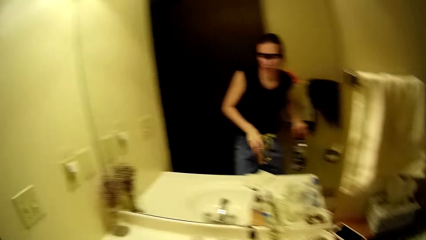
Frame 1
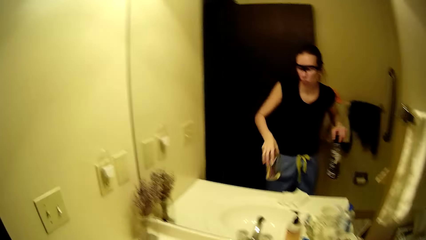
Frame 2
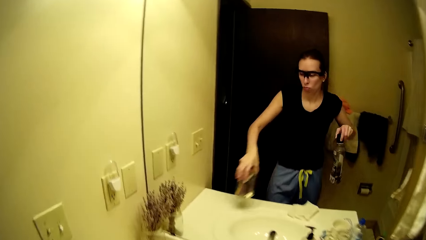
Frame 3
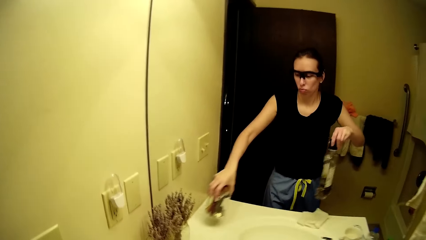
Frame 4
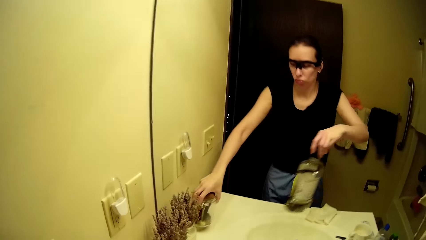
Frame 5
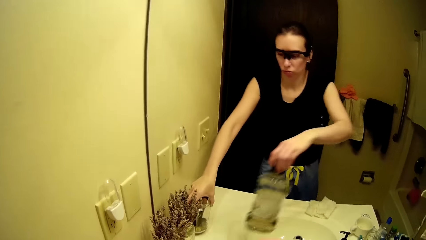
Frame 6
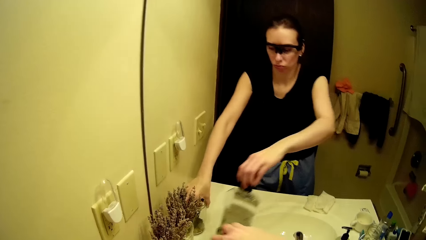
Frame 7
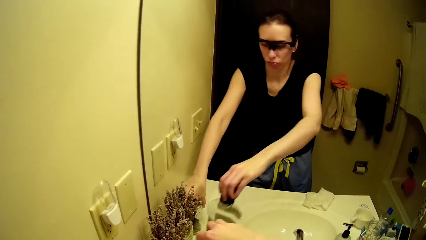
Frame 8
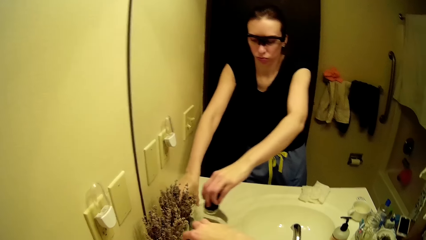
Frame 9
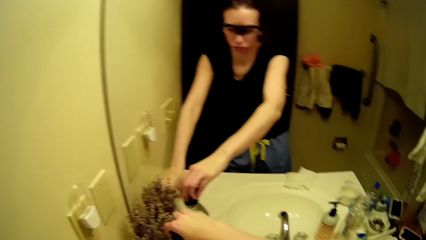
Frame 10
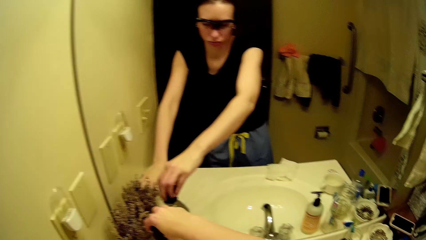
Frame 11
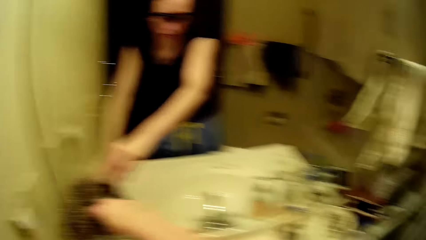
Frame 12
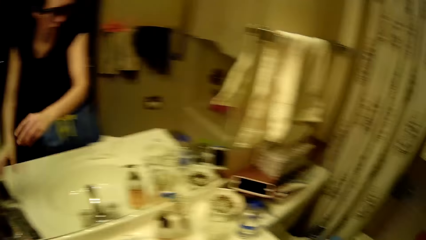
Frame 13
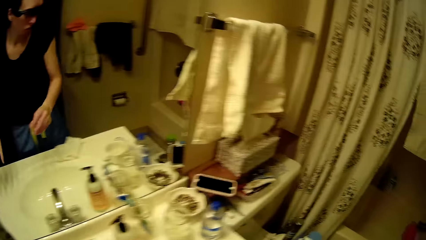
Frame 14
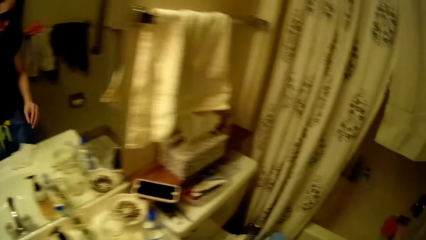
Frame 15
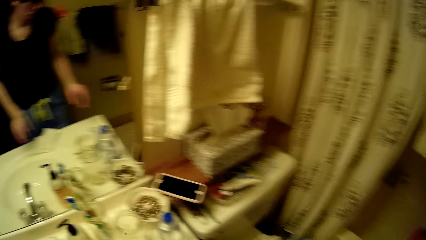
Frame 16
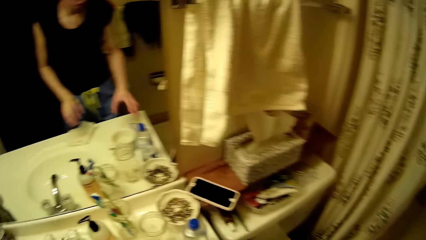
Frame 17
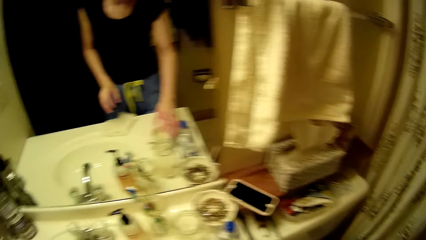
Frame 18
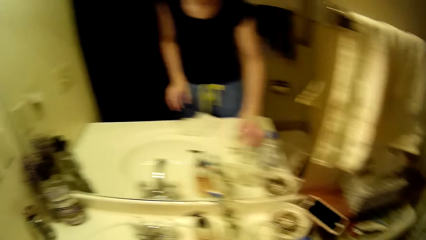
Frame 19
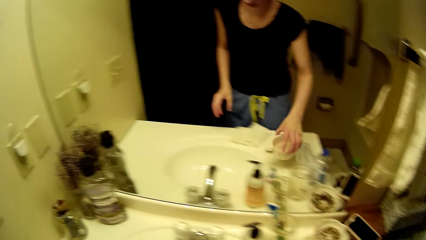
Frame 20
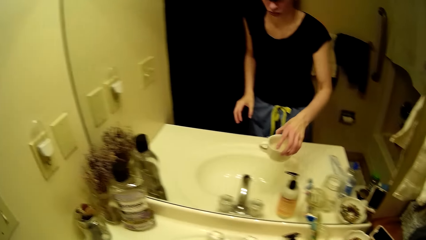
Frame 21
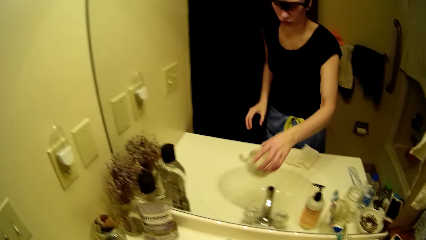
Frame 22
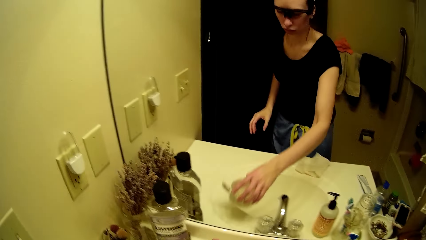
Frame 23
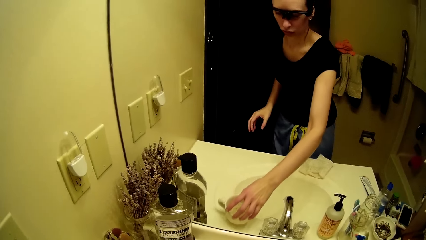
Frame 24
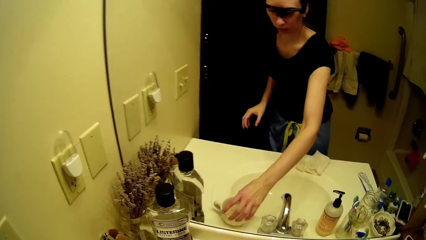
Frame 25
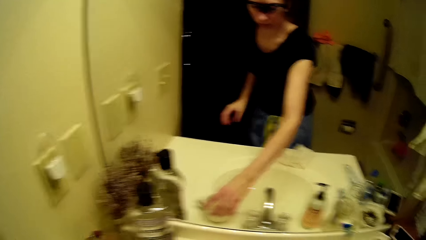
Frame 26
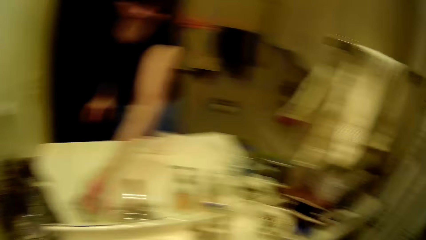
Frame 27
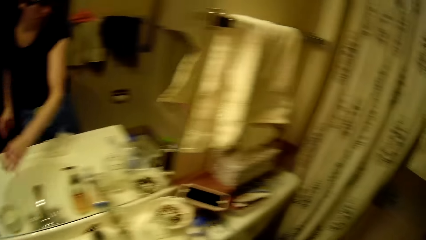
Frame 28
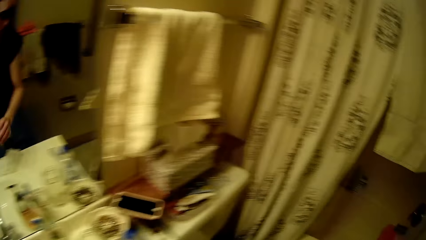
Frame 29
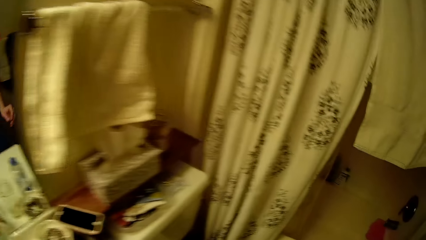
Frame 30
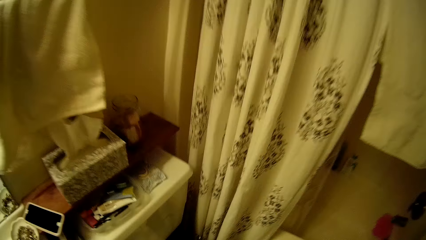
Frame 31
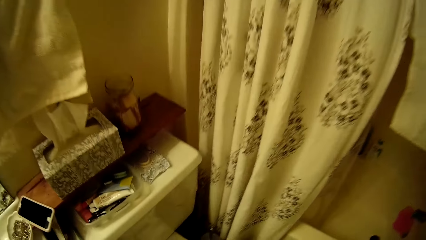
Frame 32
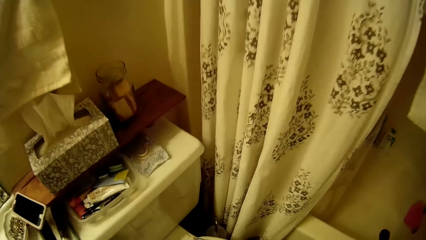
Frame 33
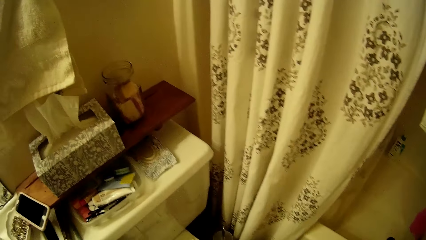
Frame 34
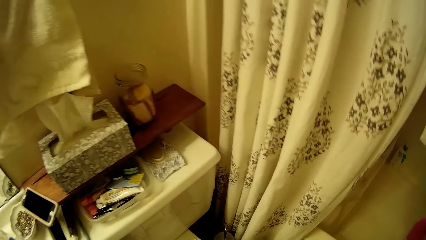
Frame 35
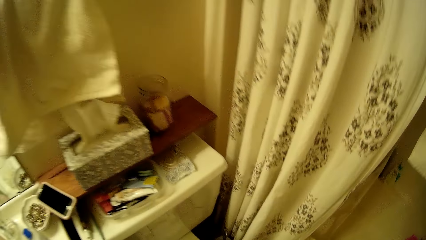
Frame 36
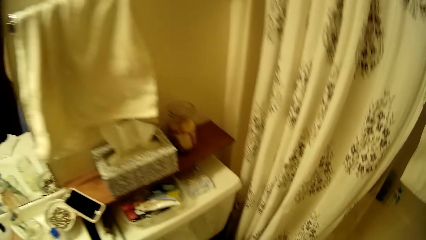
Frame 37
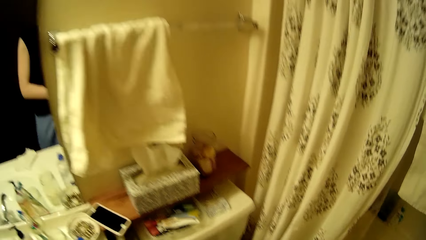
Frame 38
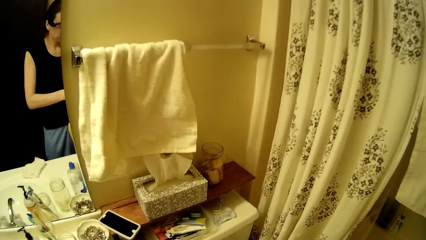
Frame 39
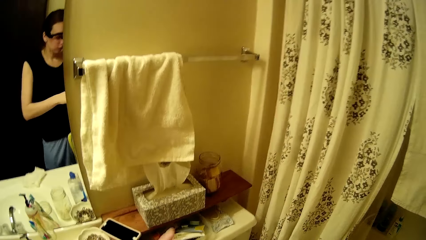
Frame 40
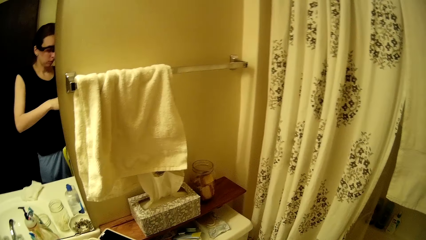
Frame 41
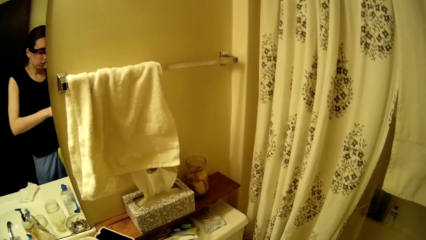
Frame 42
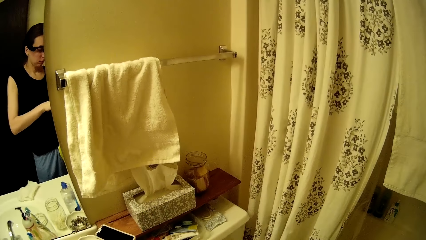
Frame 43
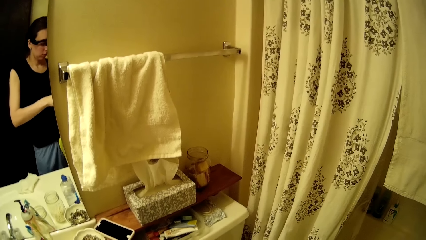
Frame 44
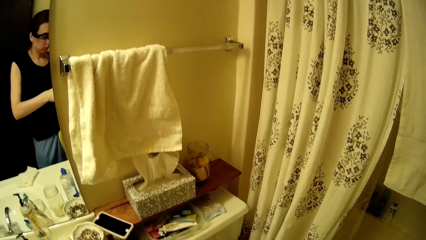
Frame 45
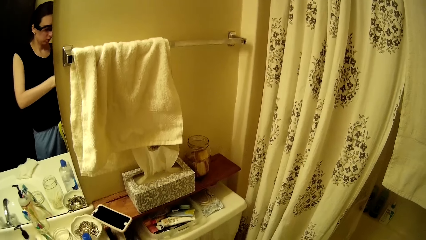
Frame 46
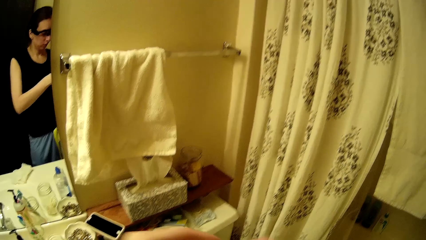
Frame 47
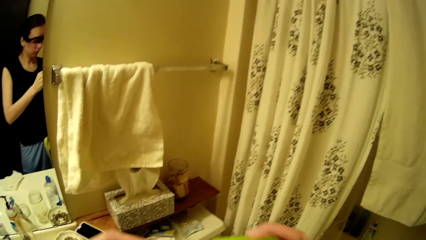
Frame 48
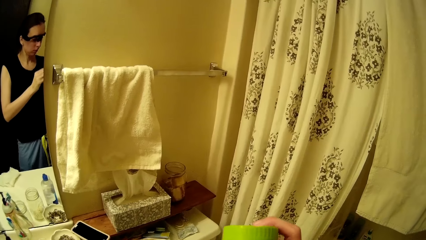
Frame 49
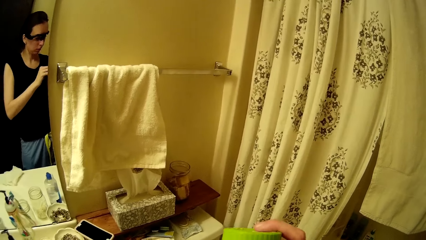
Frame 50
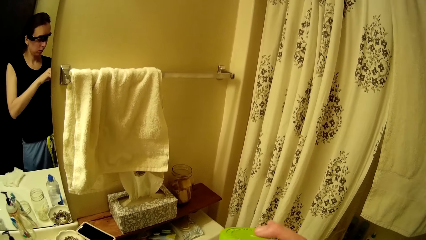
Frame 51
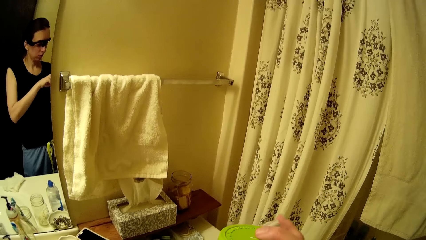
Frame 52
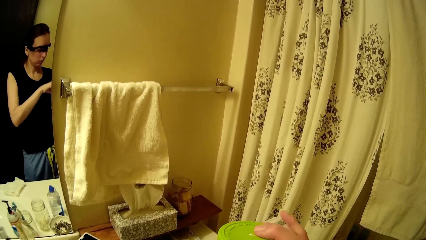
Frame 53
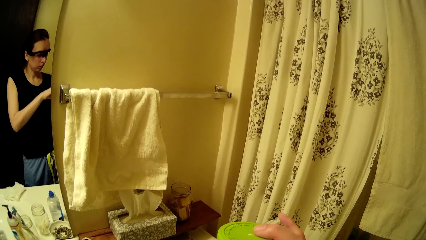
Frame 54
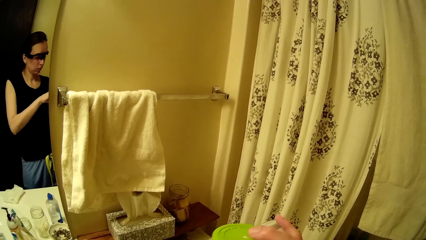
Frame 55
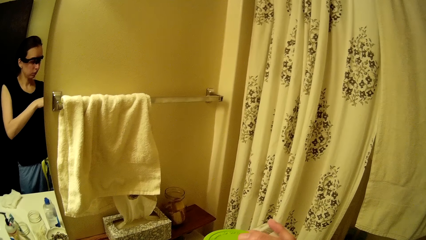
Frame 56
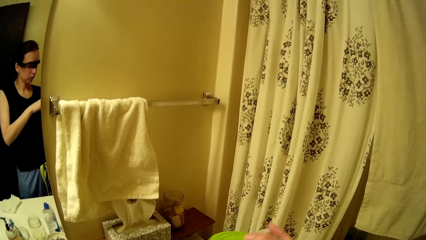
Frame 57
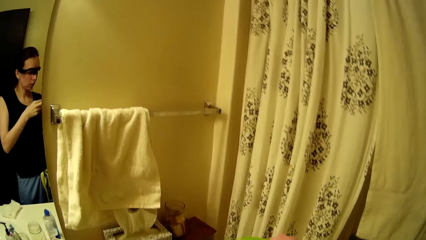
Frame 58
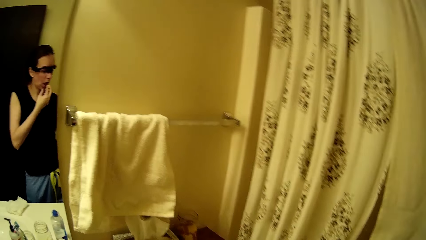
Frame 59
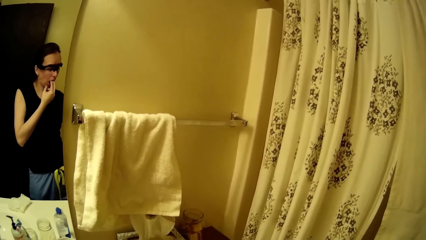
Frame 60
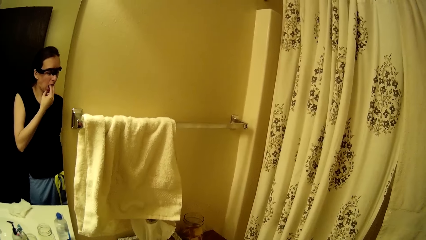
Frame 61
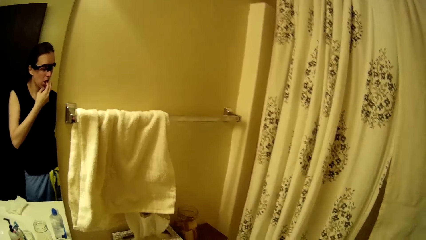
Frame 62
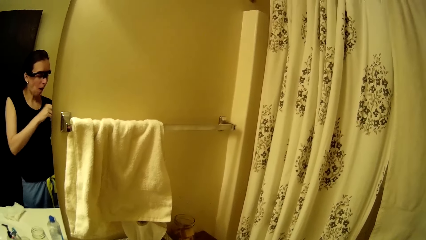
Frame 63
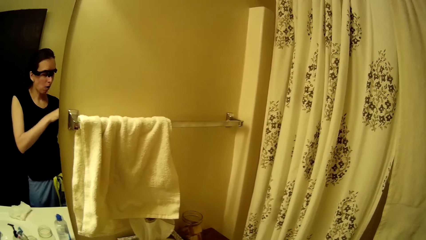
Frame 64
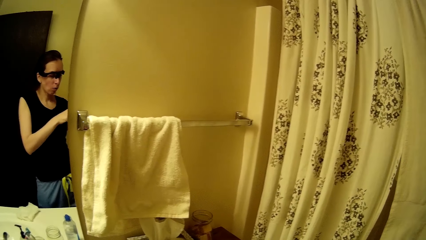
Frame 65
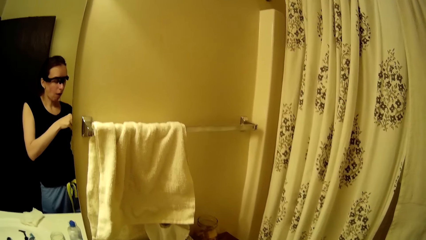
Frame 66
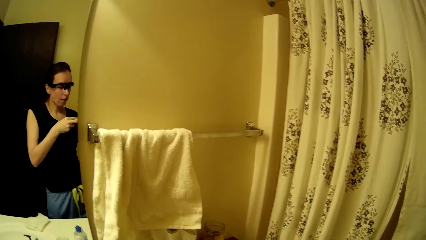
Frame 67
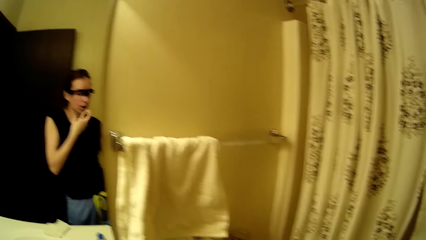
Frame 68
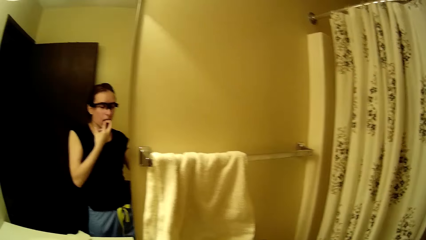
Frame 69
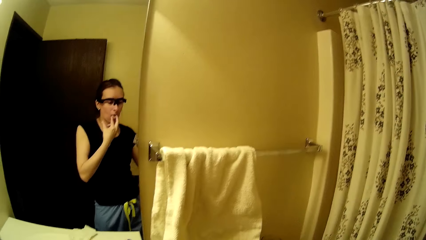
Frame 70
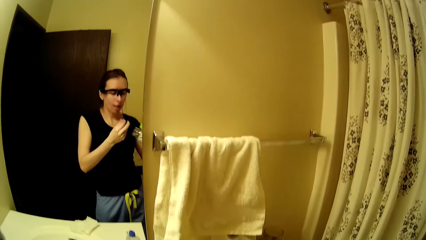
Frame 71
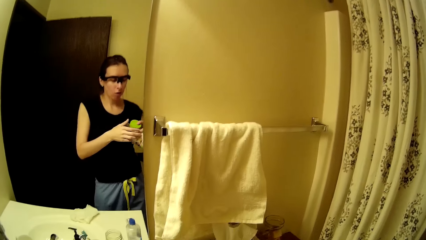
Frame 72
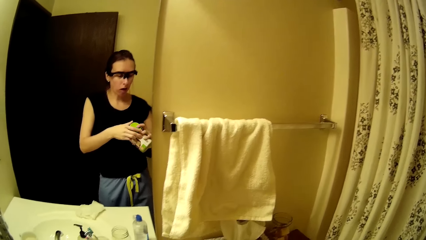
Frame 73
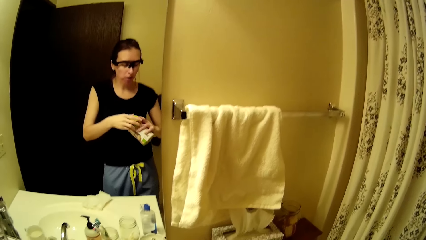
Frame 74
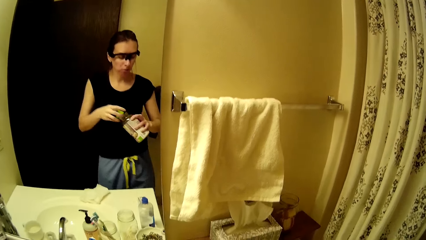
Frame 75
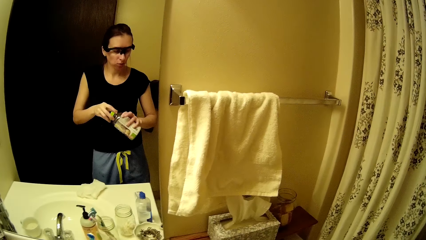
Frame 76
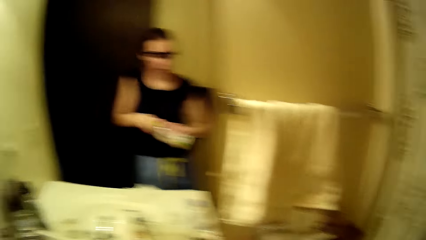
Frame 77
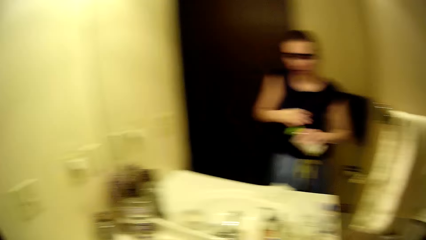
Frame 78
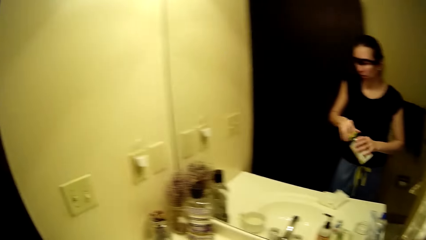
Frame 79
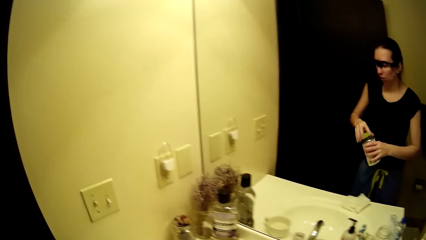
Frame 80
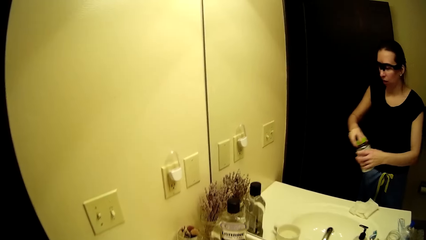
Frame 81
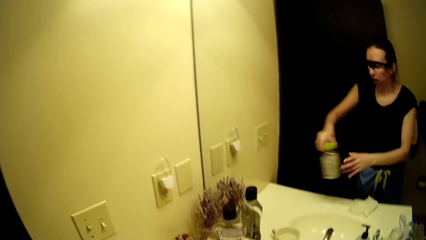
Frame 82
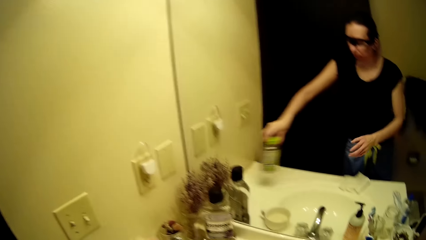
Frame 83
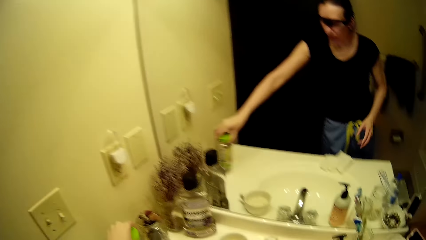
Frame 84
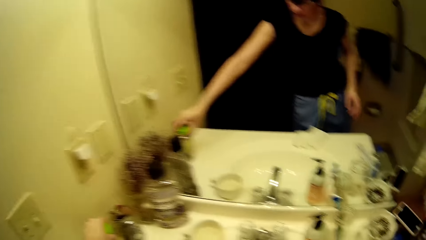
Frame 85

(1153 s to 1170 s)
The camera wearer drops a jar of sticks in her left hand on the wash basin. She drops a bottle of mouth wash in her left hand on the wash basin. She moves a mug or cup on the wash basin with her right hand. She takes the cup. She puts the cup down. She walks around the room. She eats a calcium bar in her left hand. She touches her lips. She eats the calcium bar in her left hand again. She closes a container of calcium bars with its lid in her hands.
